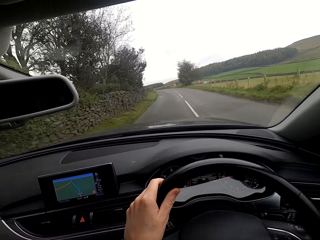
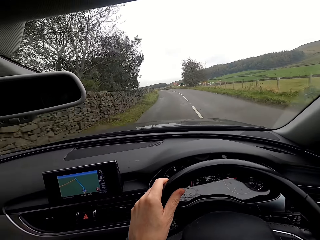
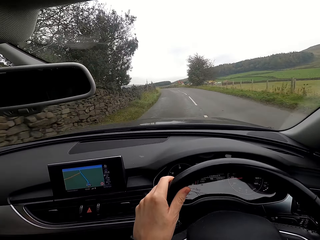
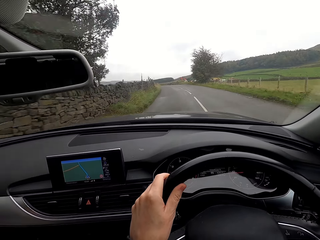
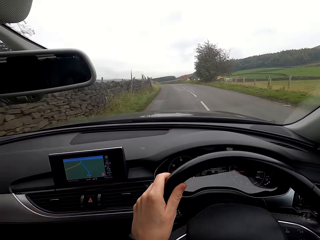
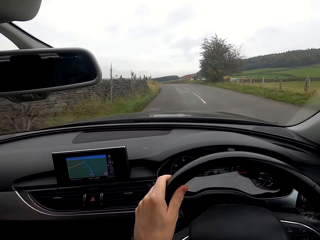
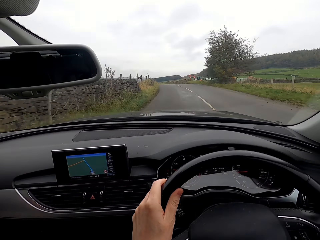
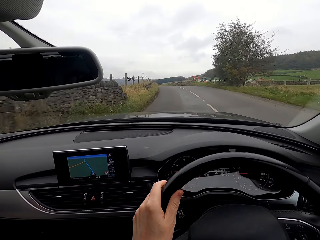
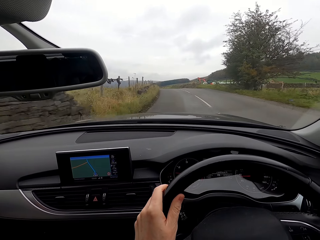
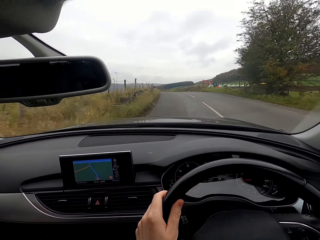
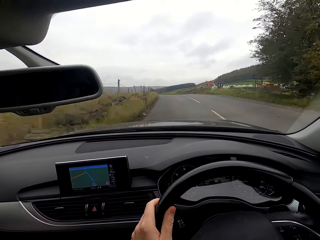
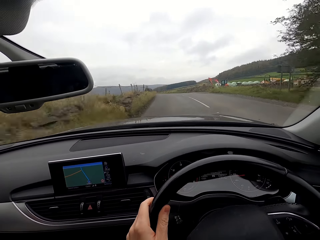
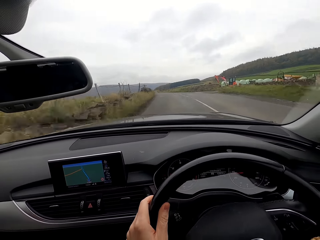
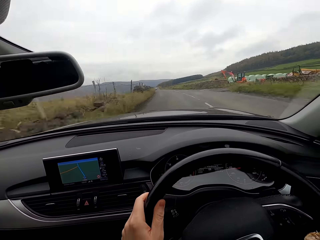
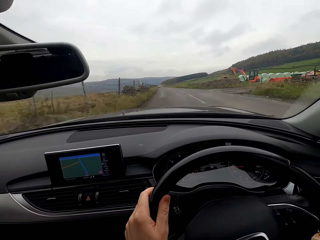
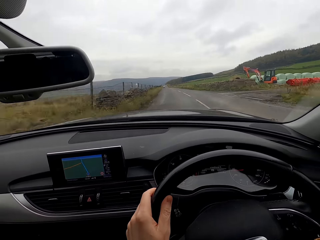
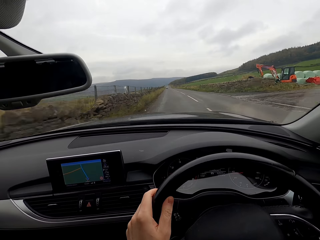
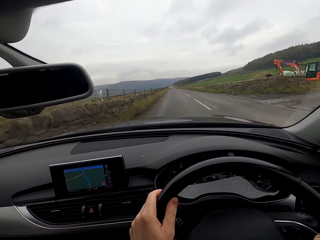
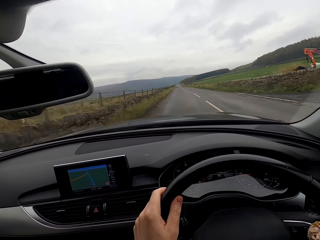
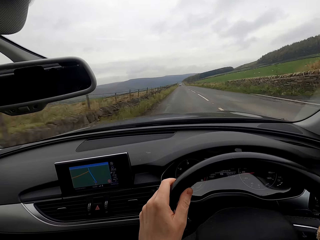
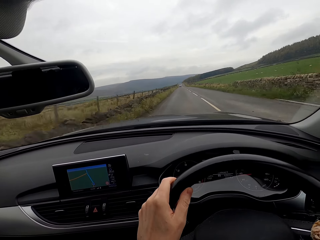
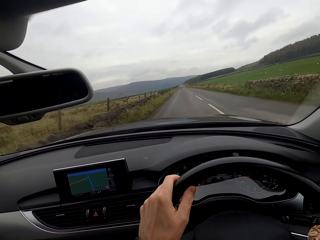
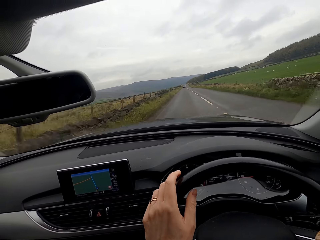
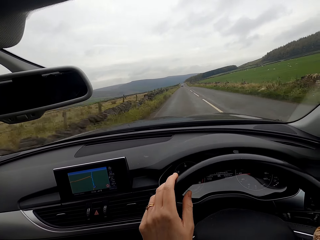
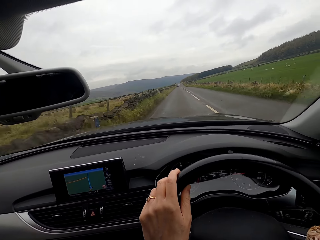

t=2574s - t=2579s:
The camera wearer moves her right hand on the steering wheel. She moves her left hand on the steering wheel.

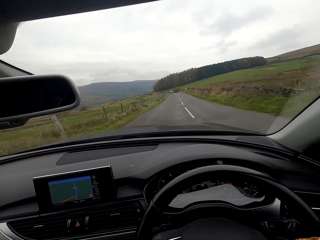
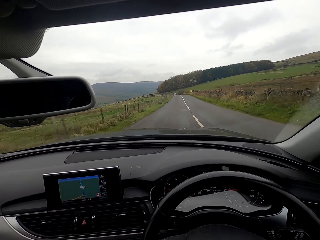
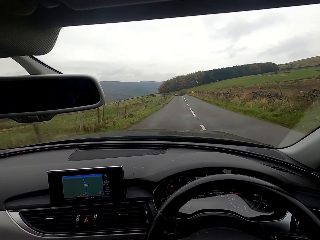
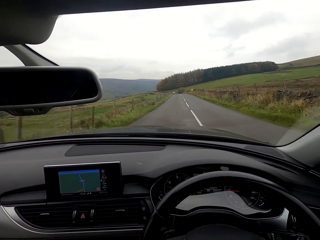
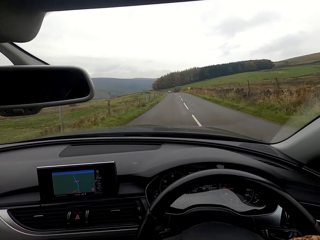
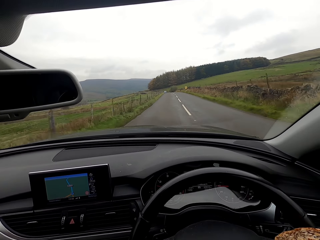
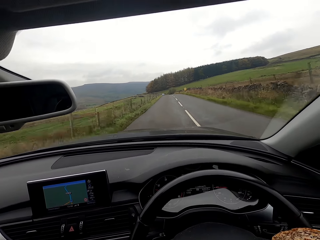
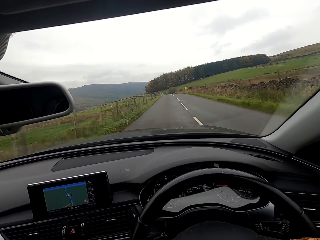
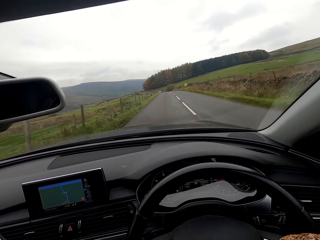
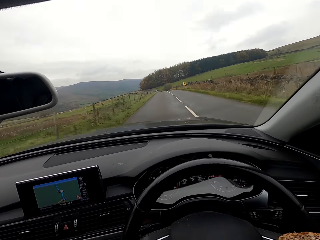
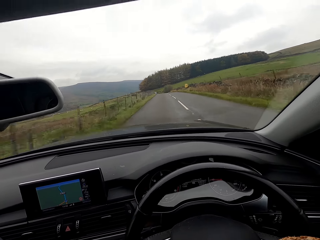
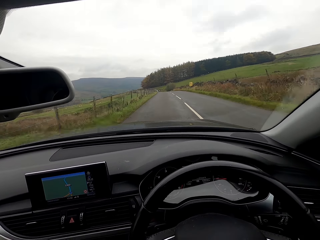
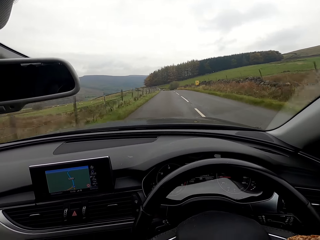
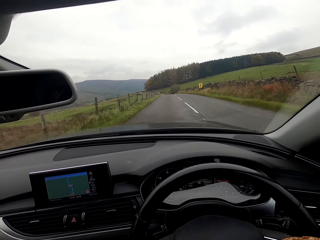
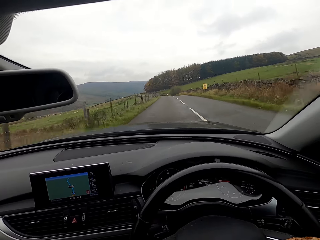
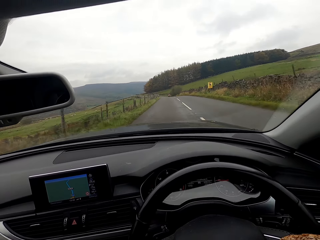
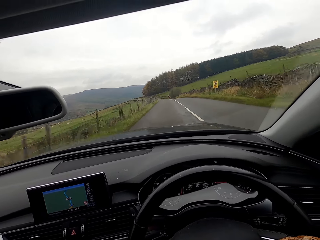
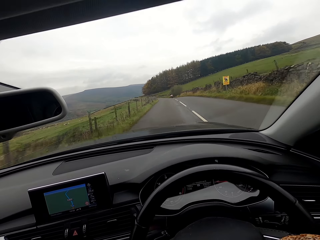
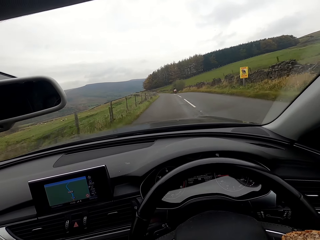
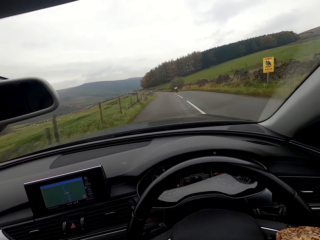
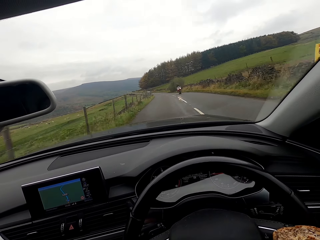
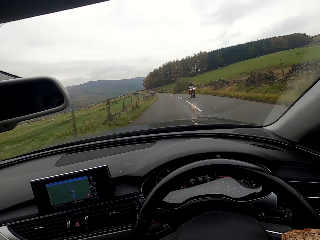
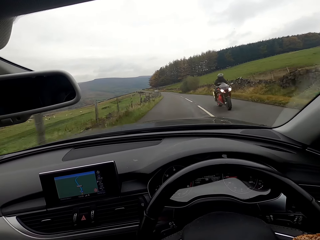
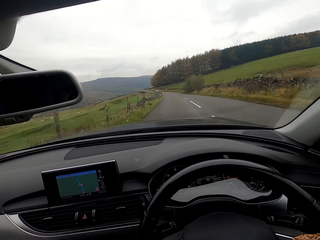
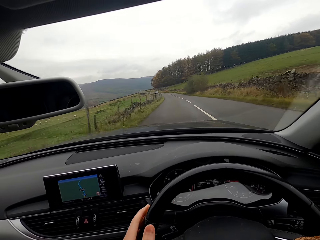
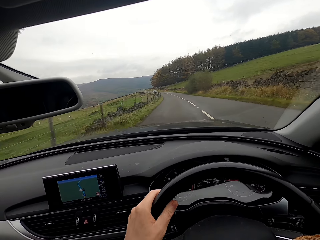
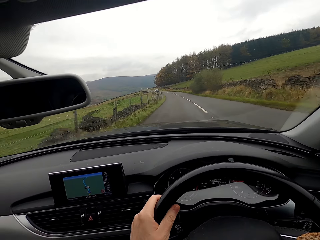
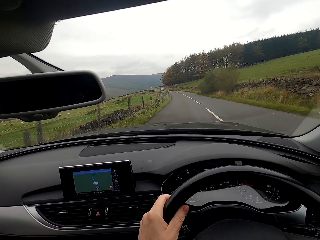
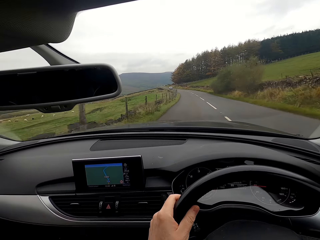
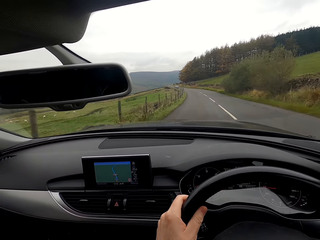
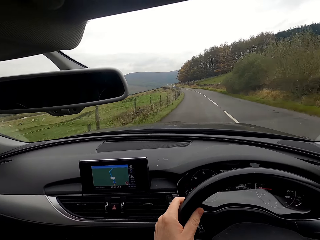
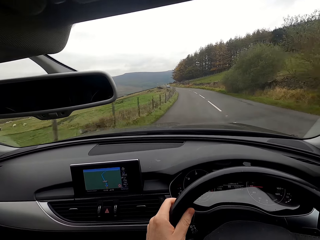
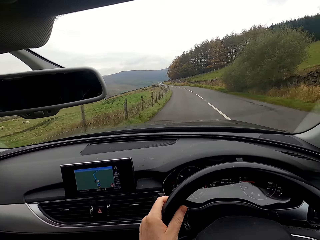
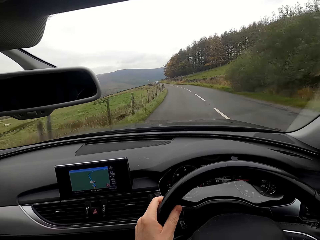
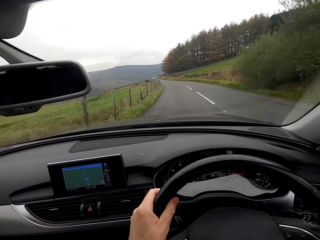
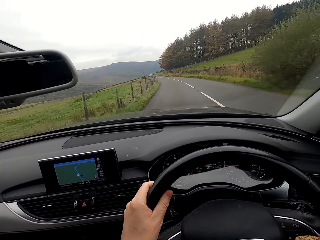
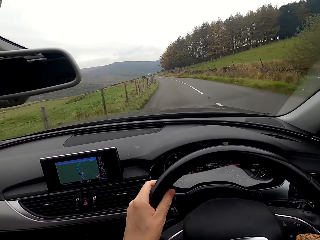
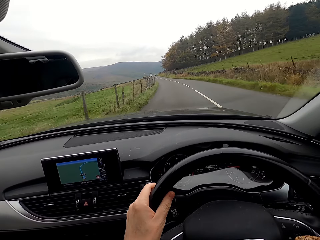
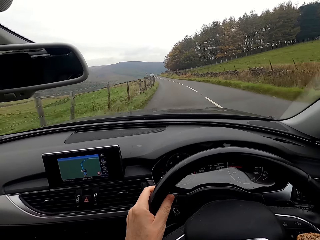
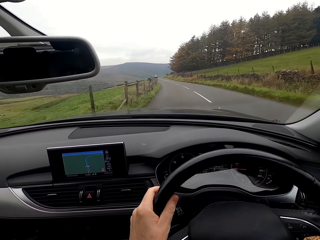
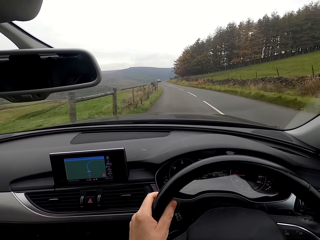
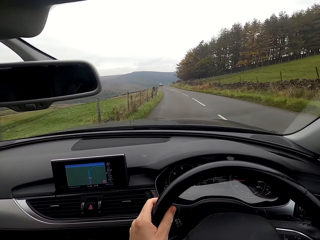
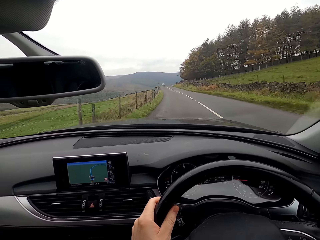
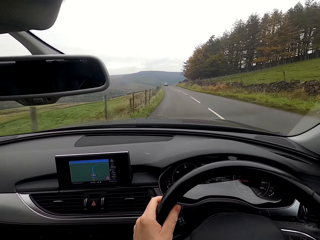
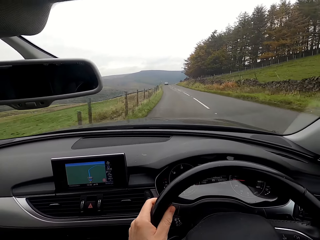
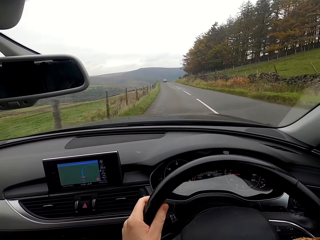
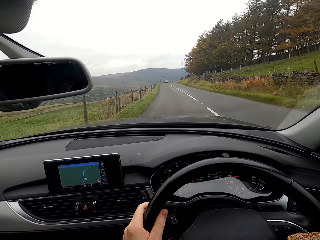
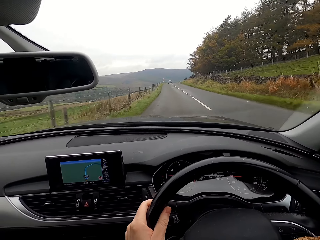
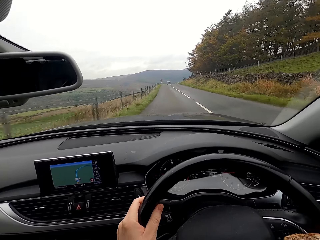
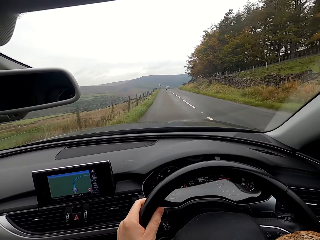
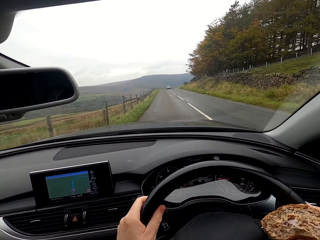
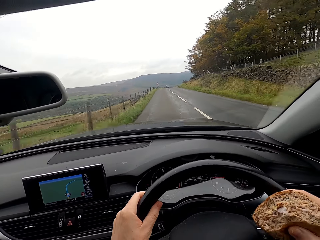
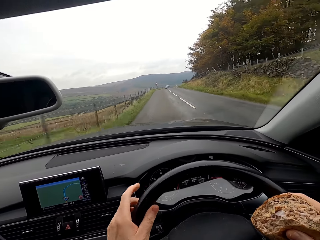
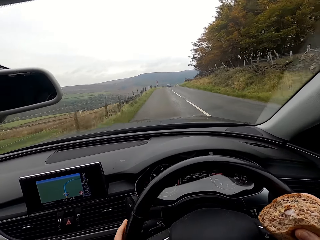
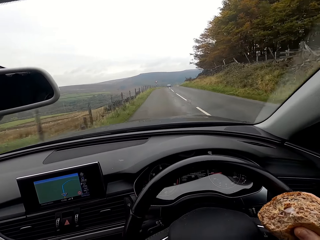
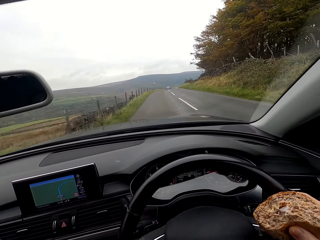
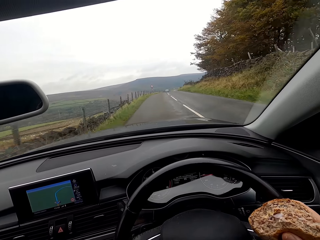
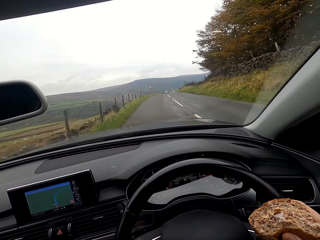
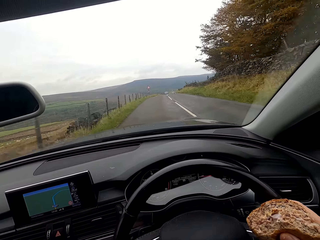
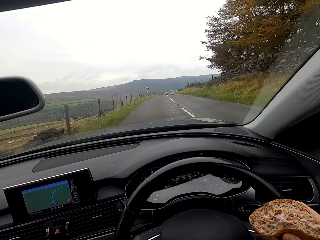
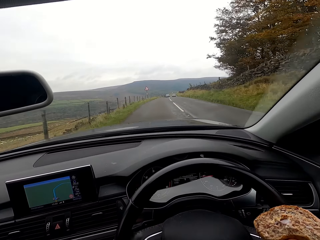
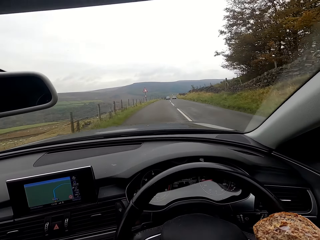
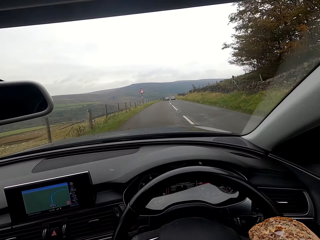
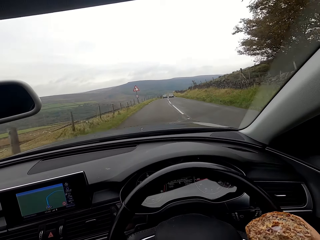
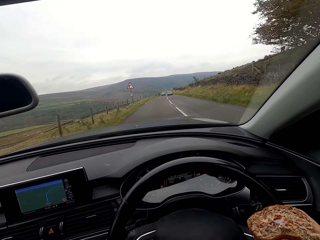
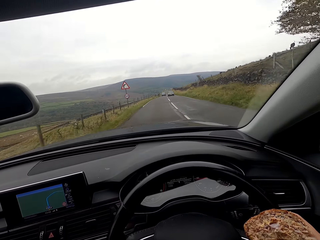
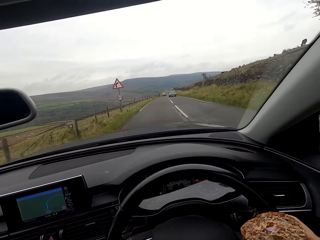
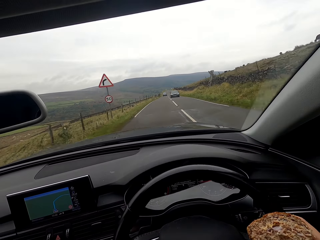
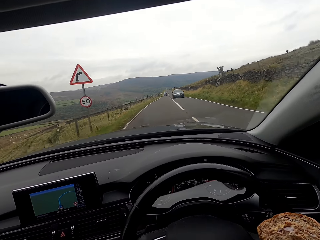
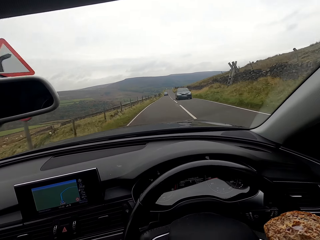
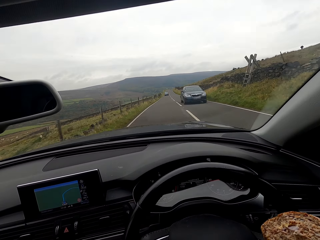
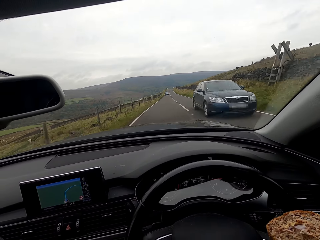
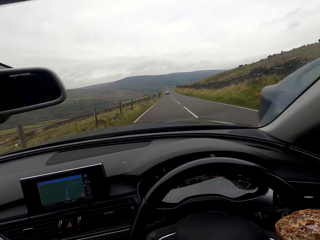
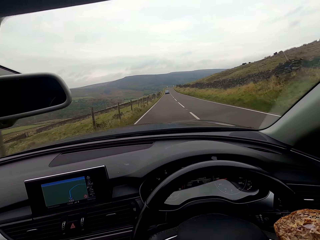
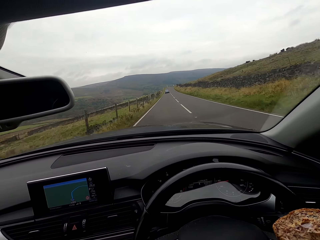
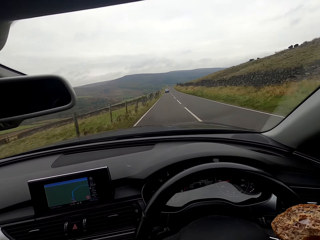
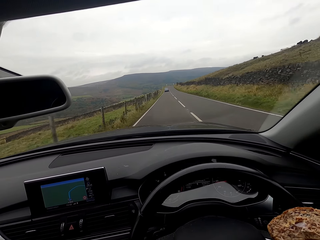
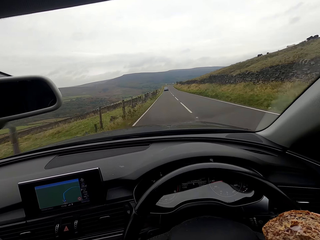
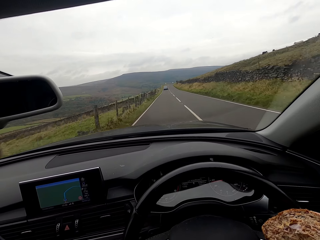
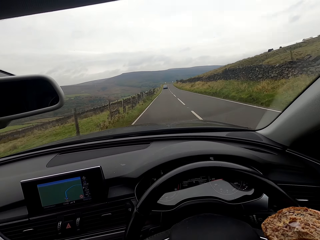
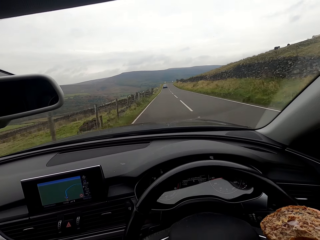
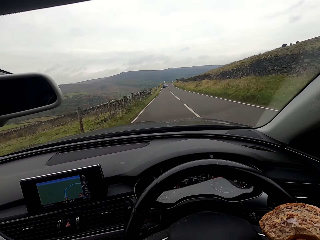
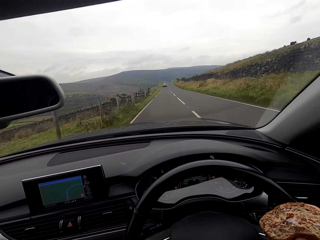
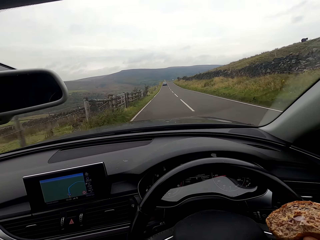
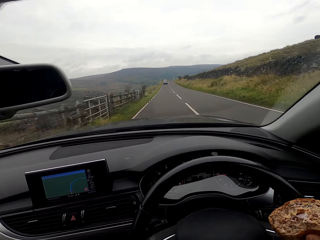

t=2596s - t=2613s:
The camera wearer drops her right hand from the steering wheel. She steers the steering wheel with her left hand. She steers the steering wheel with both hands. A man rides a bike past the camera wearer. The camera wearer moves her left hand on the steering wheel. She turns left at a curve. She drops her left hand from the steering wheel. She steers the steering wheel with her right hand. A car drives past the camera wearer.
